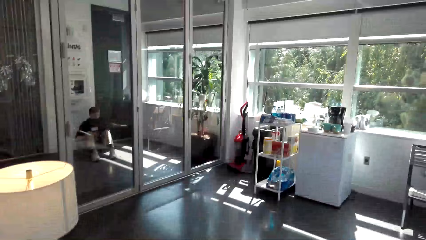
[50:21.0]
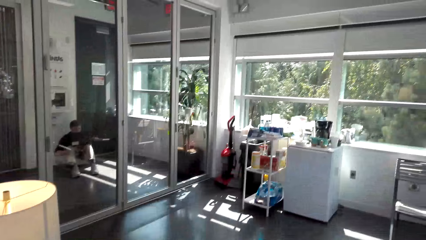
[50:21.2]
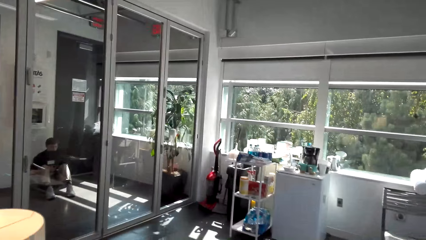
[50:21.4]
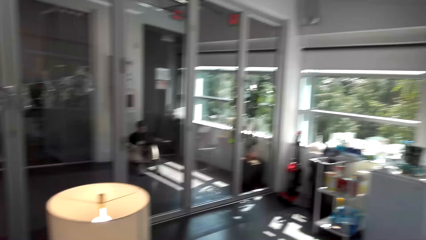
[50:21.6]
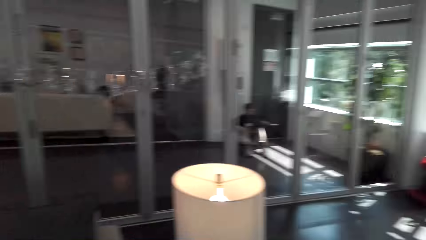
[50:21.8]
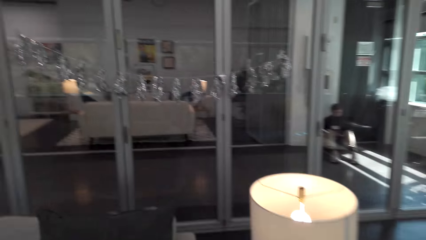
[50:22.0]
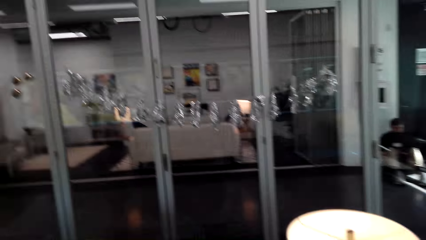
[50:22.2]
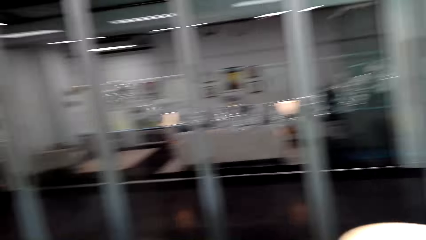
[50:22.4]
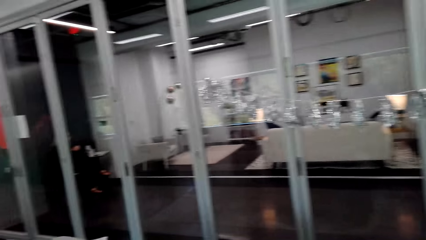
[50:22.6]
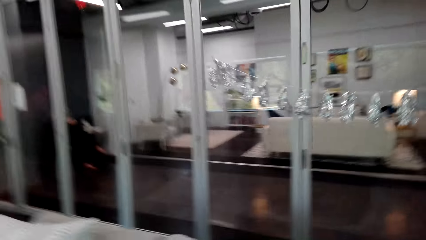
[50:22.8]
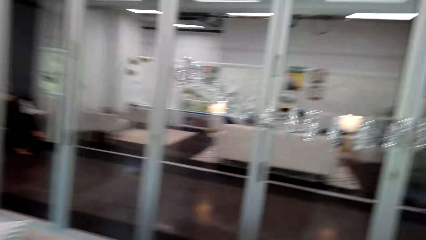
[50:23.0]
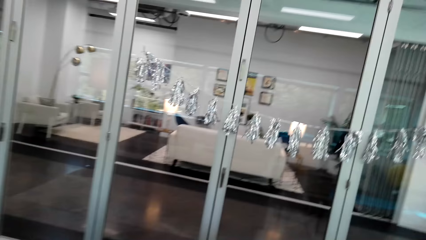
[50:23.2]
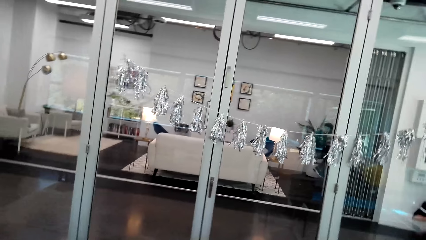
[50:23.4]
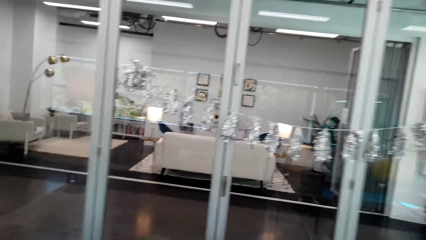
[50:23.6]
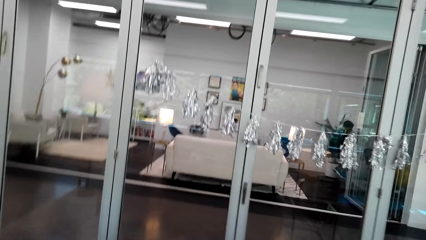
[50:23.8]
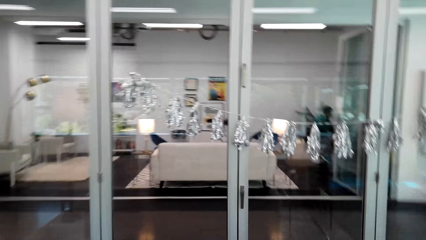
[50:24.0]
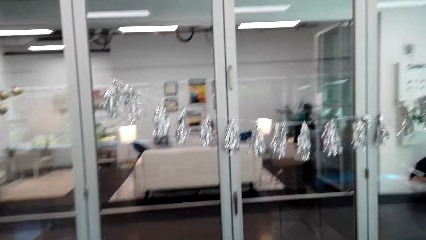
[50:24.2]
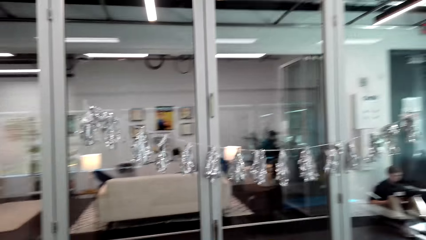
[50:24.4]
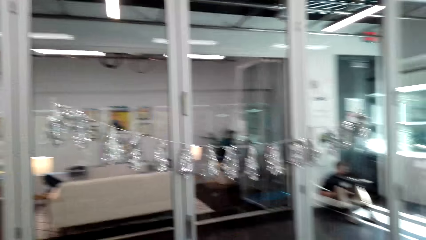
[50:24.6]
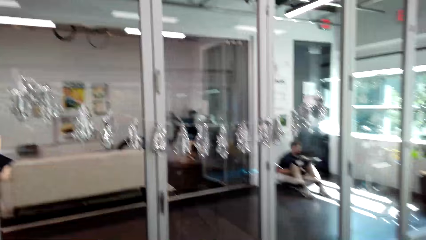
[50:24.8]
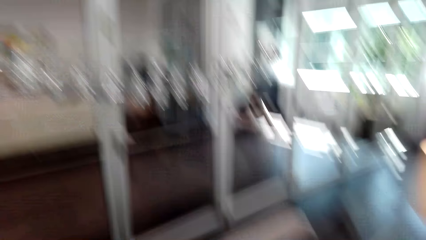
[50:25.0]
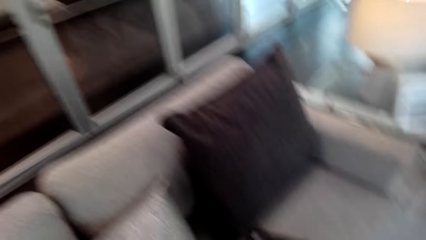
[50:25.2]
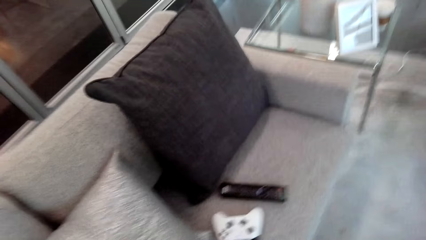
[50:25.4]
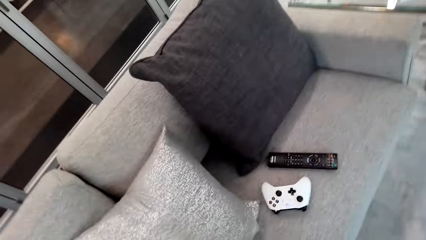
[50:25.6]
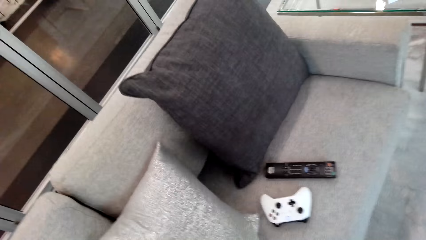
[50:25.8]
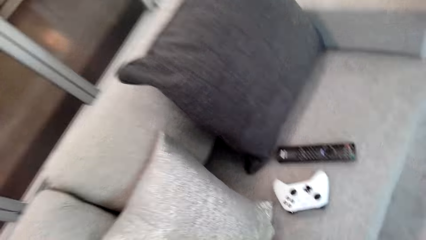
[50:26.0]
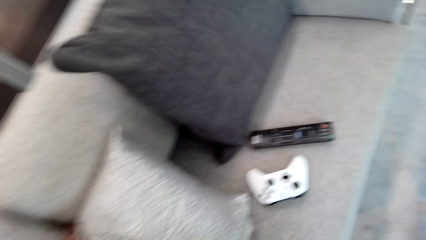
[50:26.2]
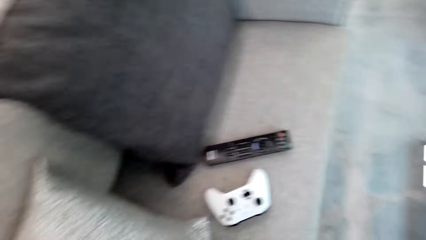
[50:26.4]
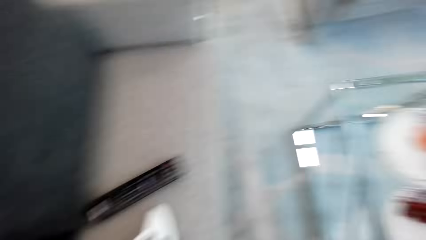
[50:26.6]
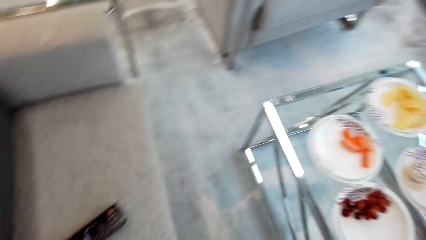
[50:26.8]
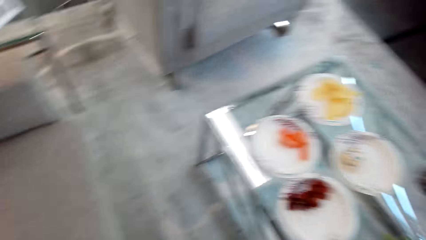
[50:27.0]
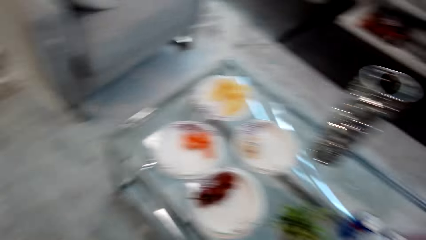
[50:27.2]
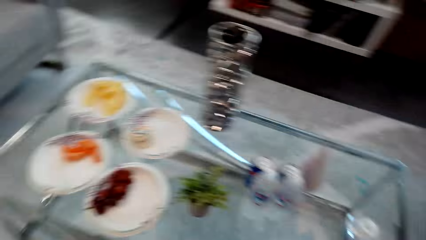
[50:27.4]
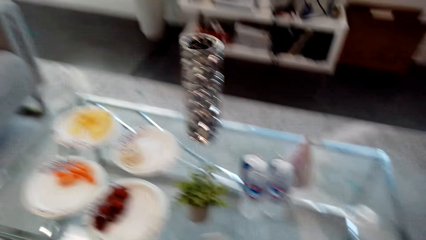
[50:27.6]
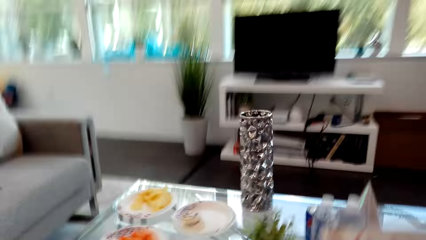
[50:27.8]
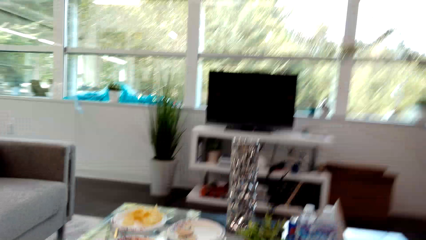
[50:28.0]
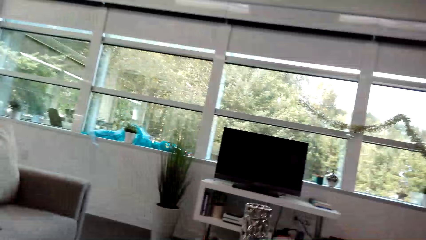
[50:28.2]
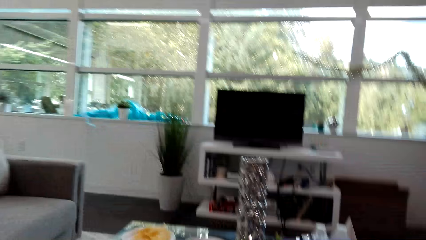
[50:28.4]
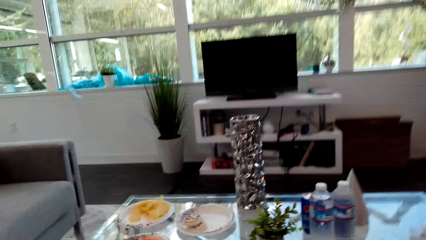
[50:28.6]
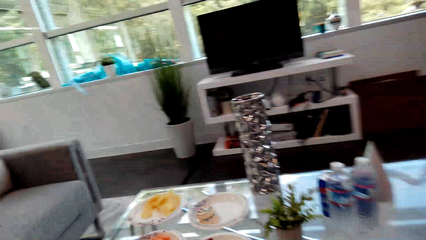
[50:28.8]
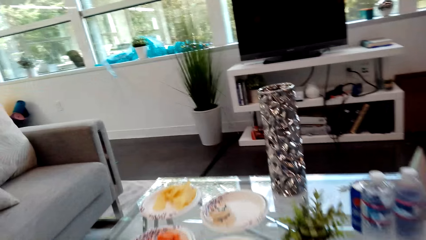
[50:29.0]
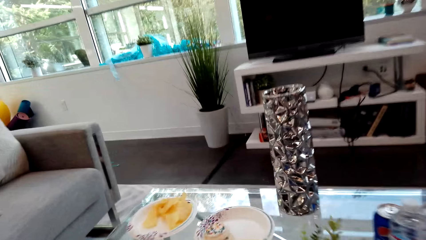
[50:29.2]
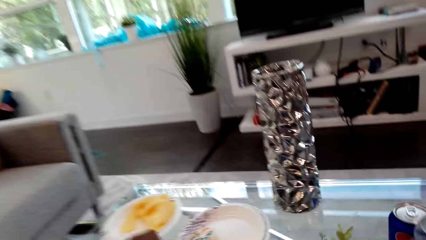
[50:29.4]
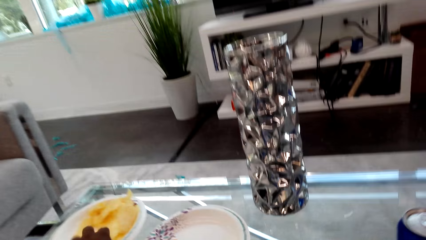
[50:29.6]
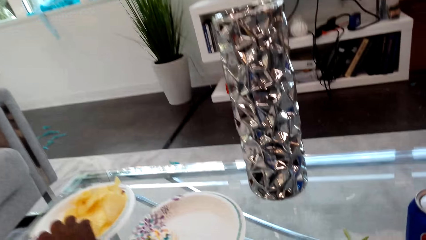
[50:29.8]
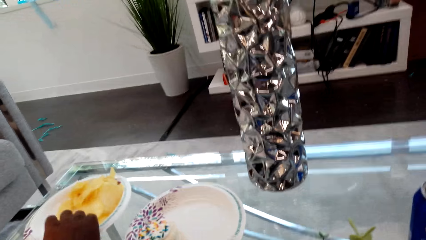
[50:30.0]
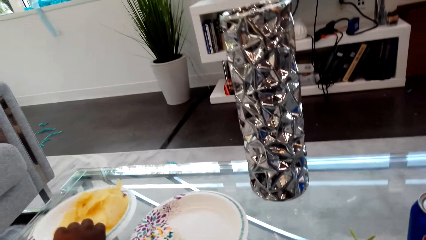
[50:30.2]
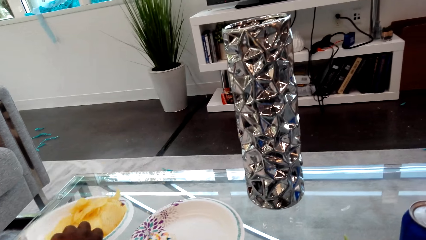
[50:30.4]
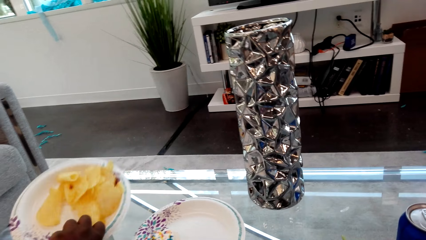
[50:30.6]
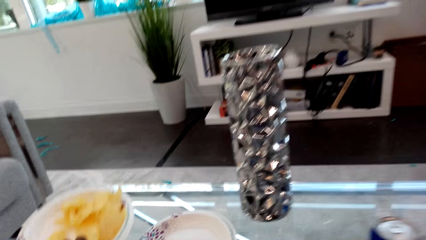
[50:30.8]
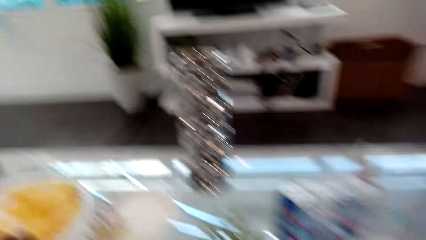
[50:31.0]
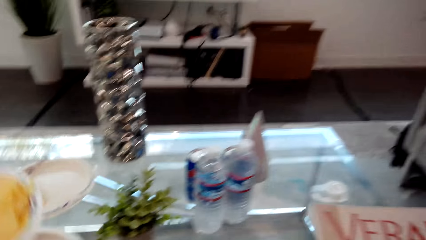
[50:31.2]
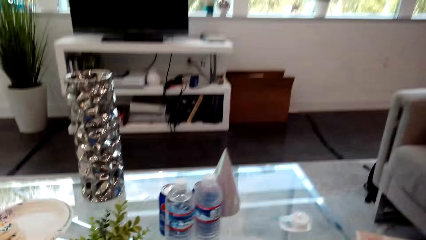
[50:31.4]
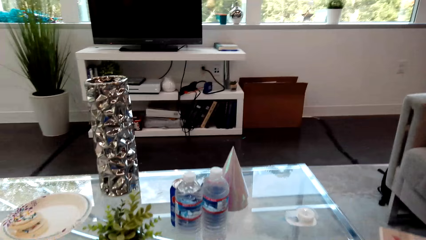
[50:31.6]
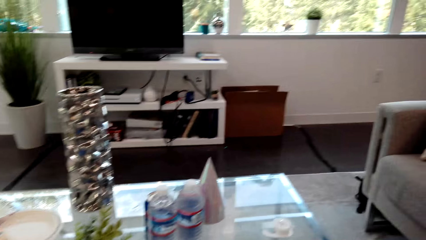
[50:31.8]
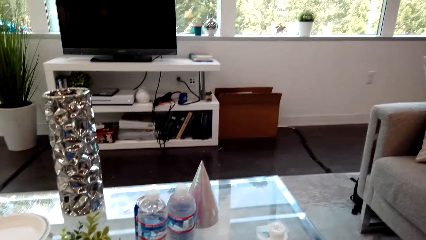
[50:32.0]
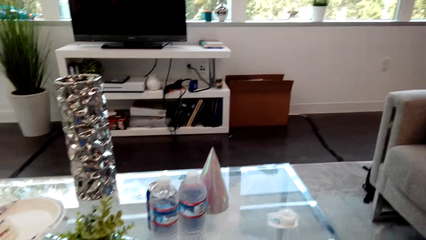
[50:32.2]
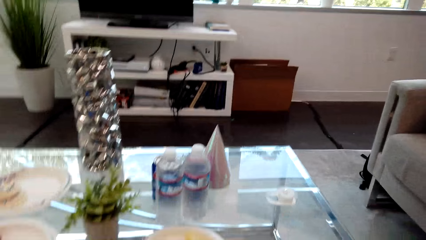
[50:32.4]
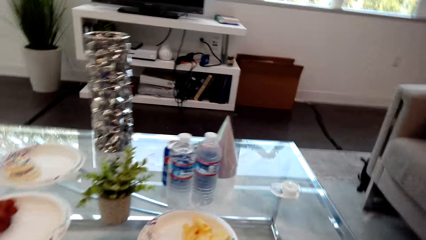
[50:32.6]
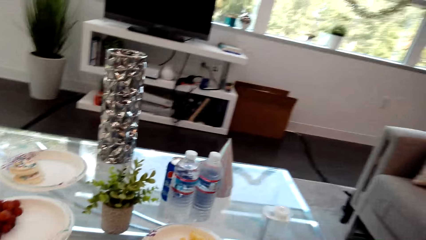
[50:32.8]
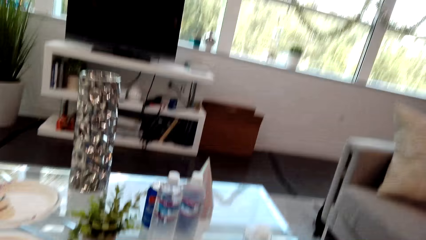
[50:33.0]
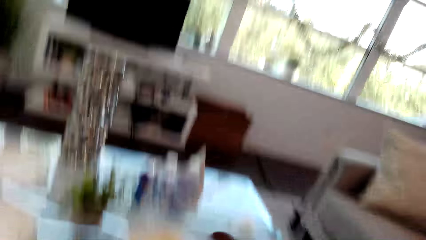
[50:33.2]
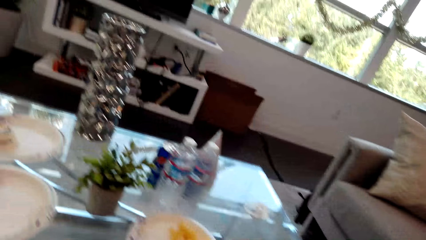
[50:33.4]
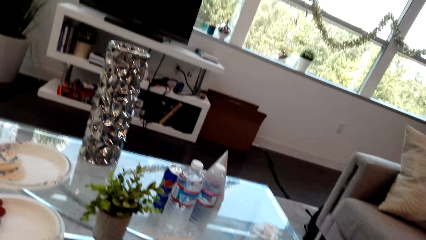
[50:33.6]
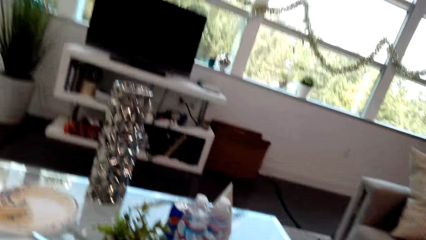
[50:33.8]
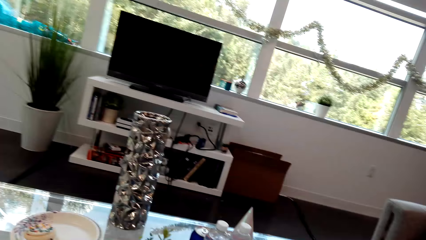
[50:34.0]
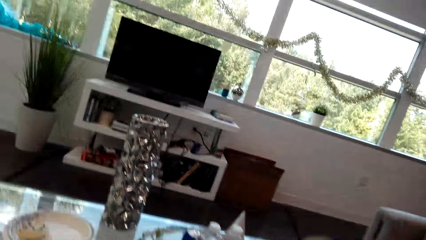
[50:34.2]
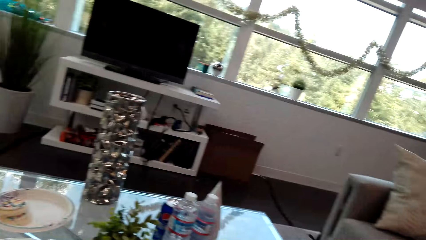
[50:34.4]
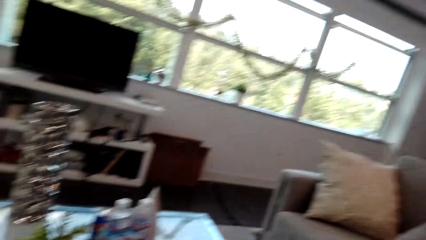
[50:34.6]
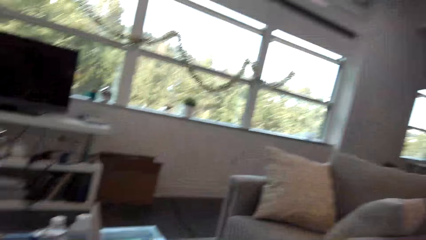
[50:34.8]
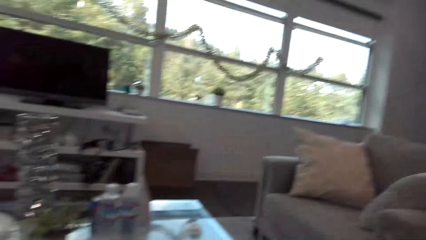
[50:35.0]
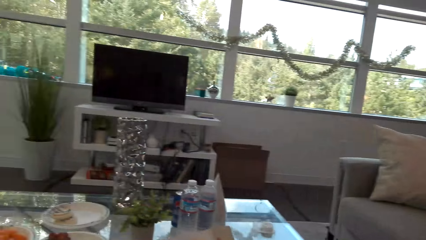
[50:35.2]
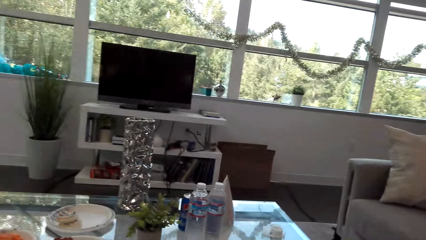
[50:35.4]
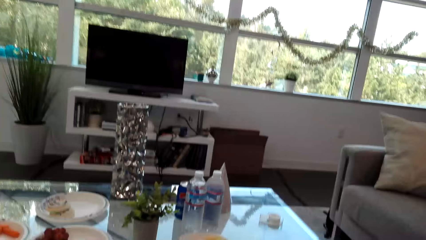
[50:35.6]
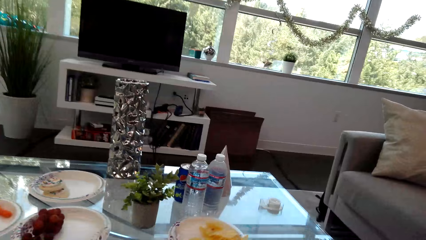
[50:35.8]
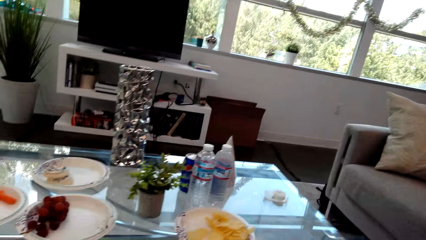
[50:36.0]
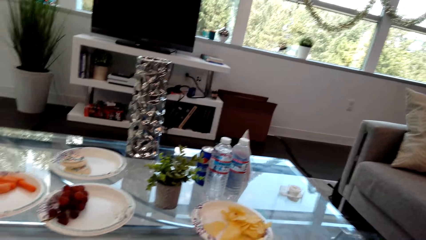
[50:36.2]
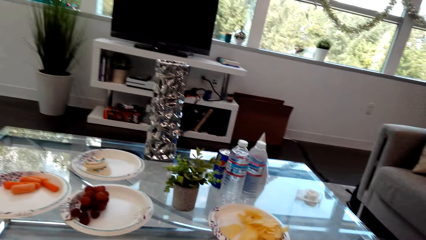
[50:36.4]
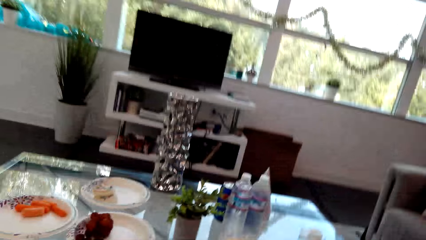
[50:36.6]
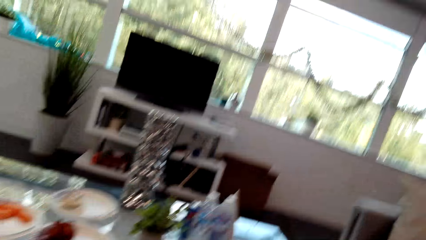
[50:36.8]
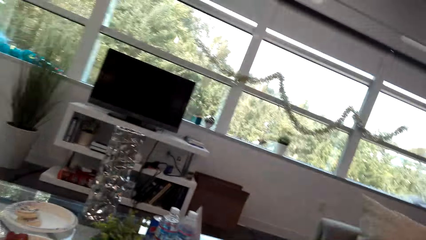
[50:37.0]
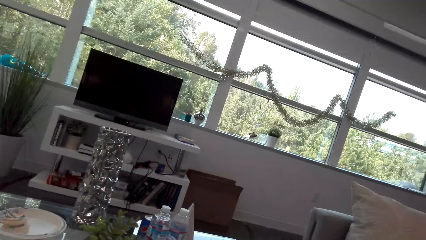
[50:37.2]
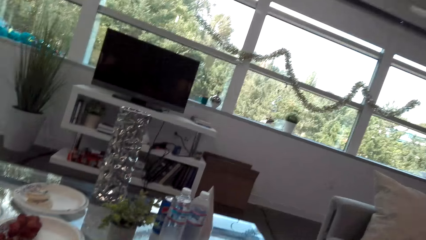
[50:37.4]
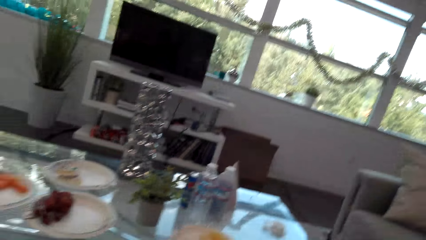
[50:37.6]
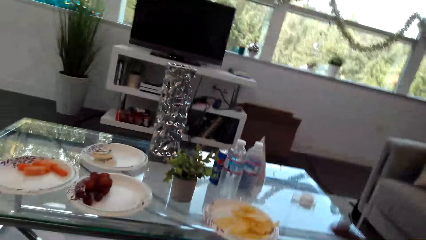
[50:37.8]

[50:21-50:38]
The camera wearer looks around the house. They sit on the sofa. They pick up the plate with chips.
